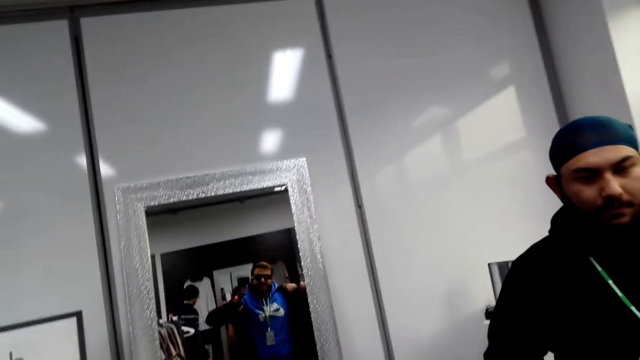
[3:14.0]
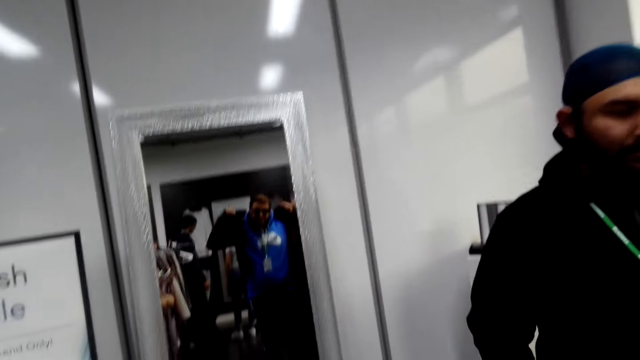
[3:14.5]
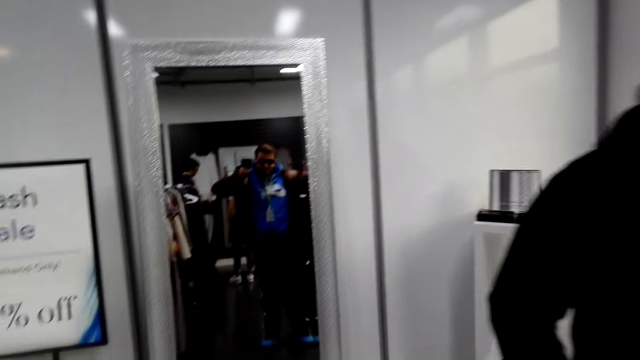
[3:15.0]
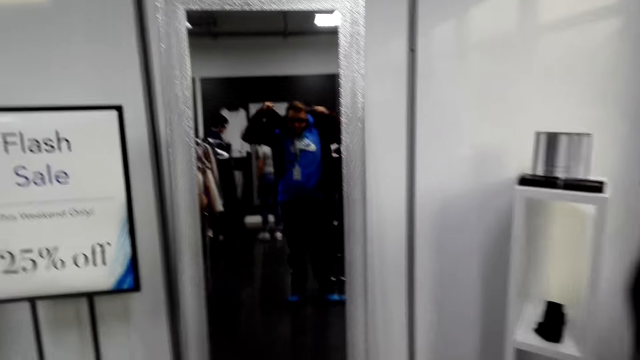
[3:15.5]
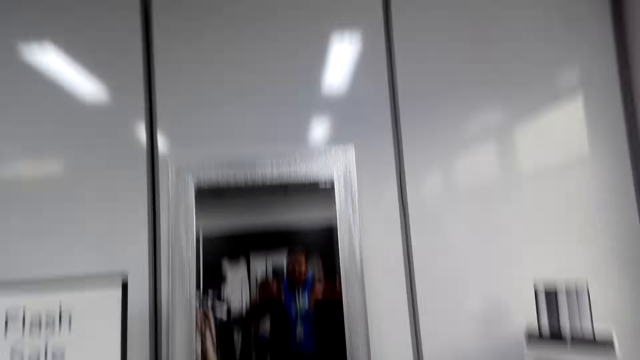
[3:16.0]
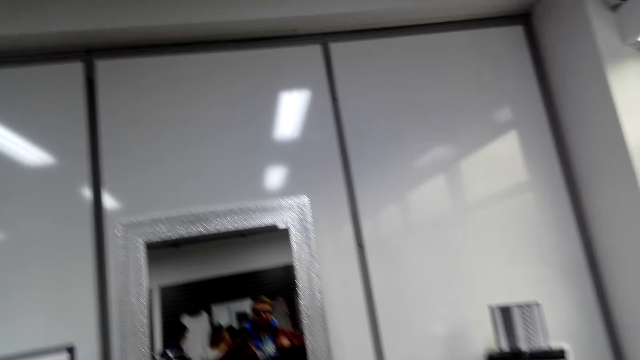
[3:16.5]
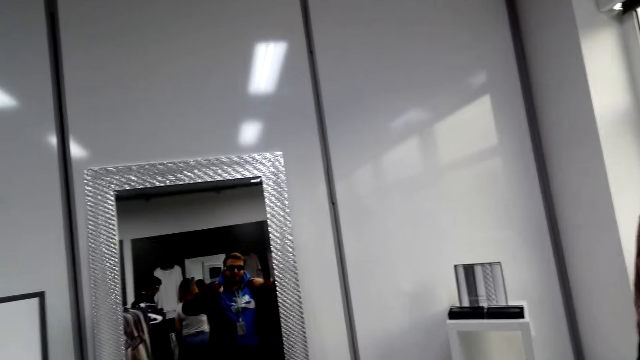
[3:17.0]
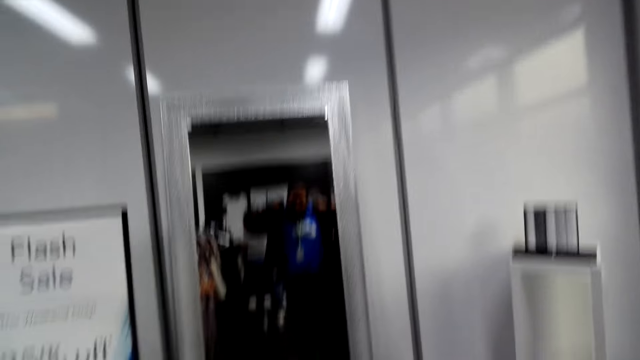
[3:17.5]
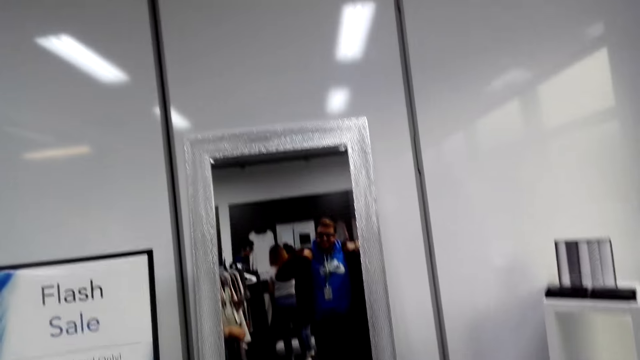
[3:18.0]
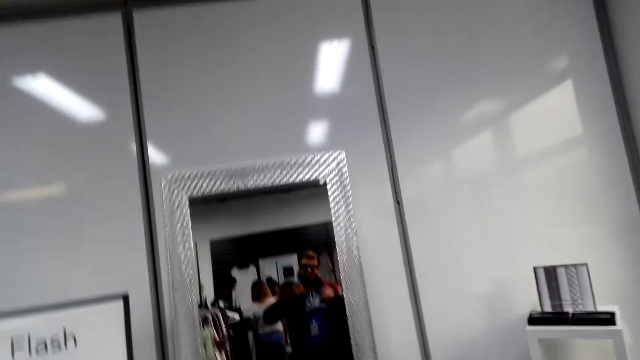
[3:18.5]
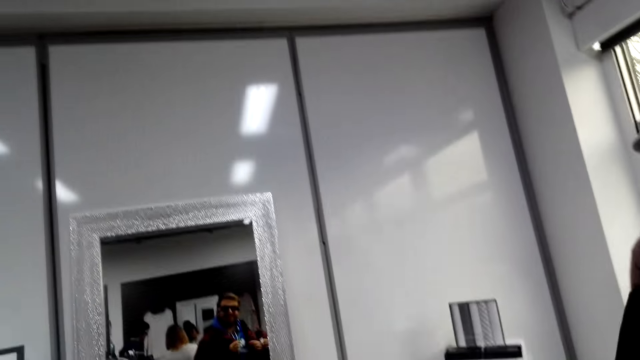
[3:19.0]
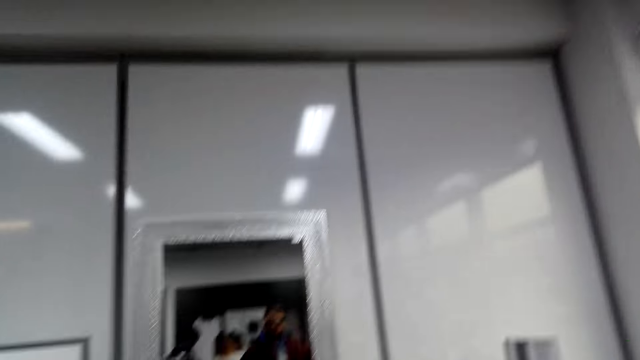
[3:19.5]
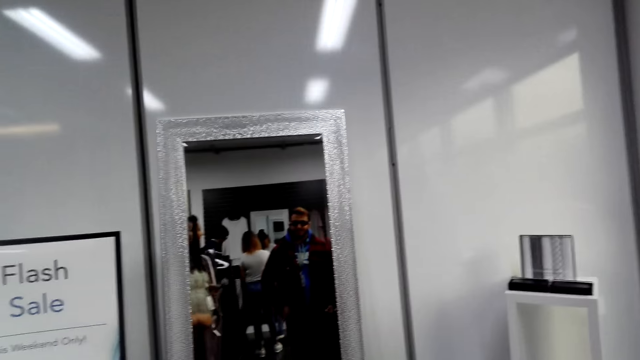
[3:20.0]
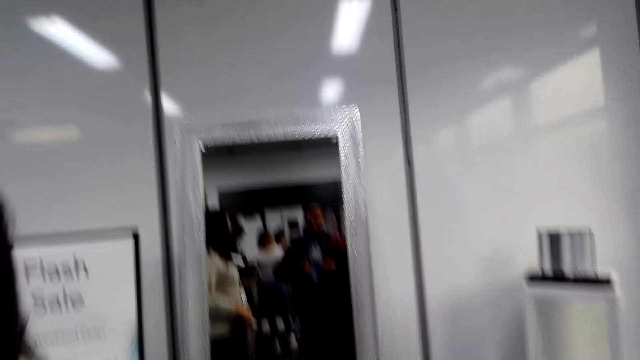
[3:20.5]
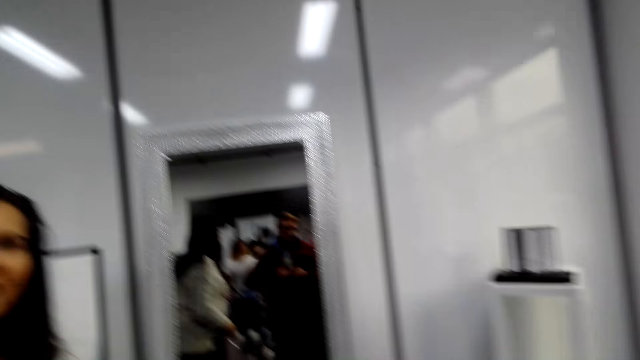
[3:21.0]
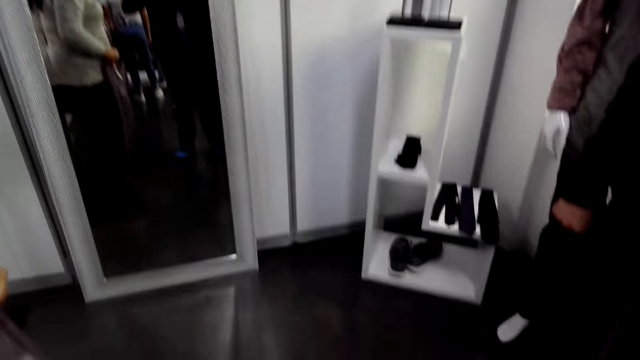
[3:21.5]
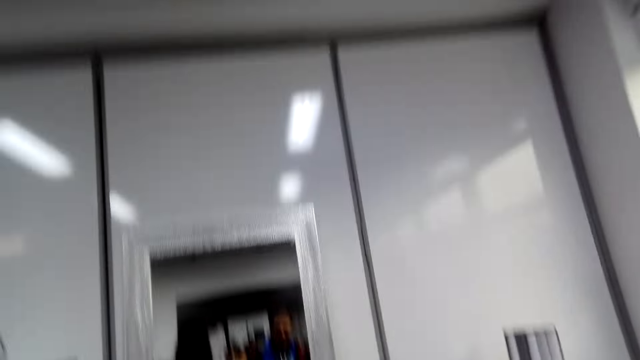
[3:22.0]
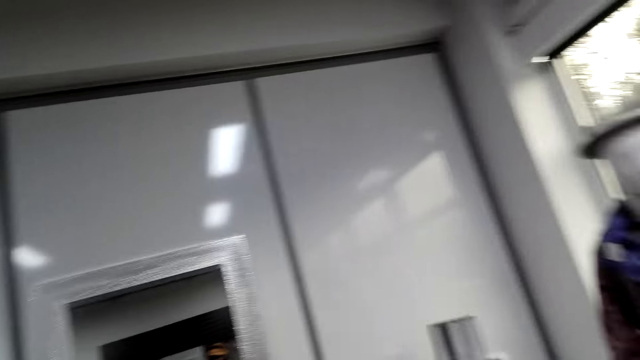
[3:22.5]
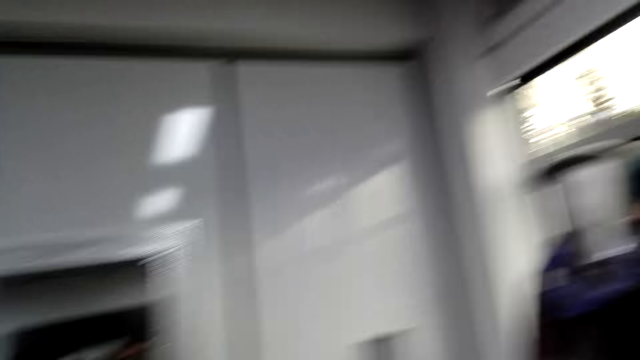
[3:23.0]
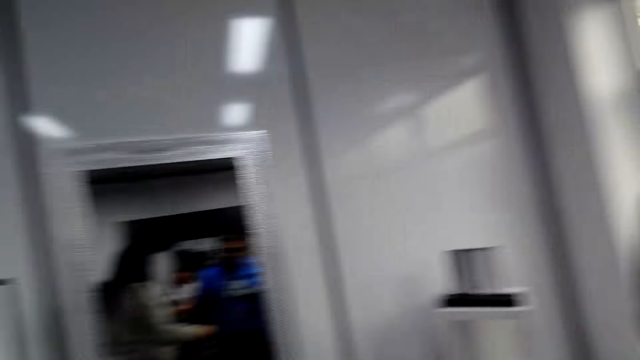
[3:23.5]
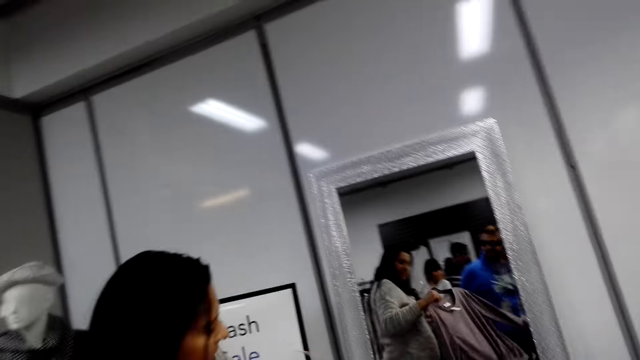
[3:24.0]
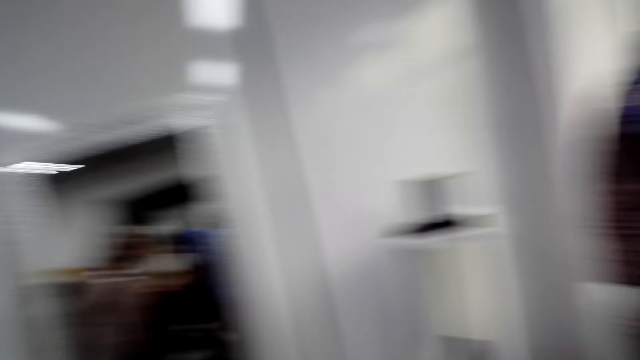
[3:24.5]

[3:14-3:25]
A person walks around. The camera wearer puts on a shirt. Another person fits the shirt. The camera wearer dialogues with a third person. A fourth person interacts. The camera wearer looks around.

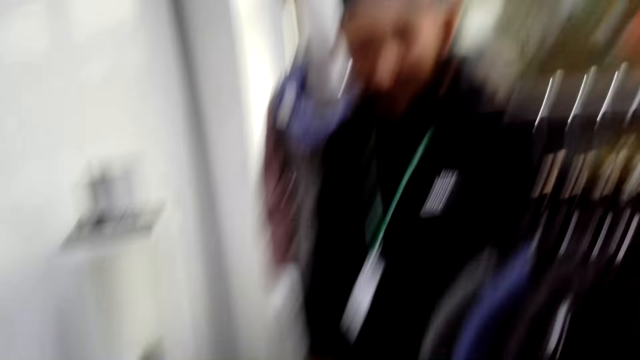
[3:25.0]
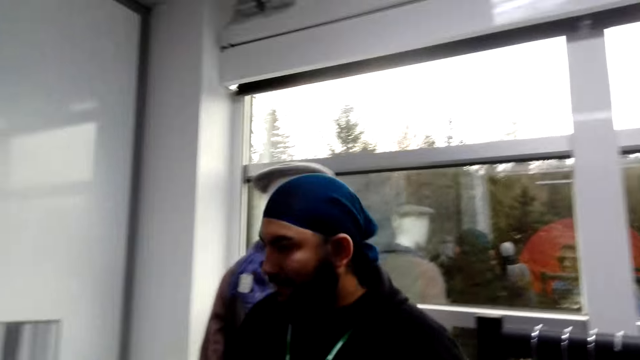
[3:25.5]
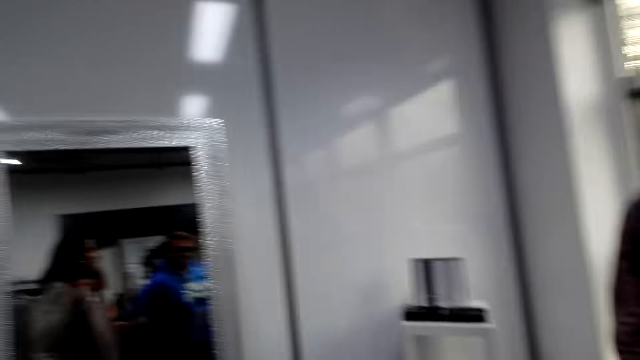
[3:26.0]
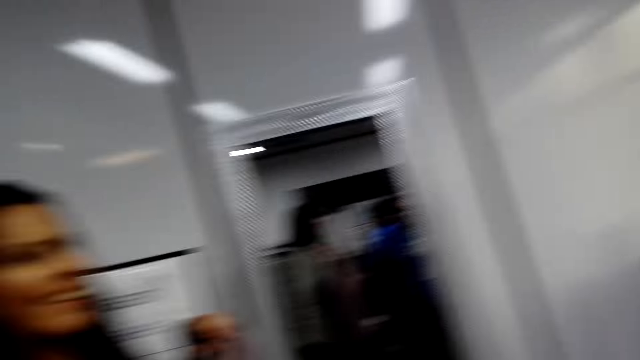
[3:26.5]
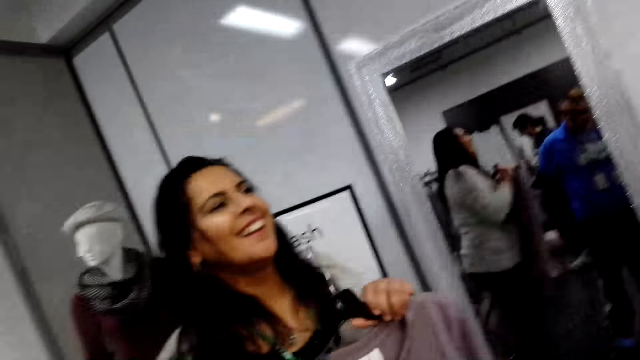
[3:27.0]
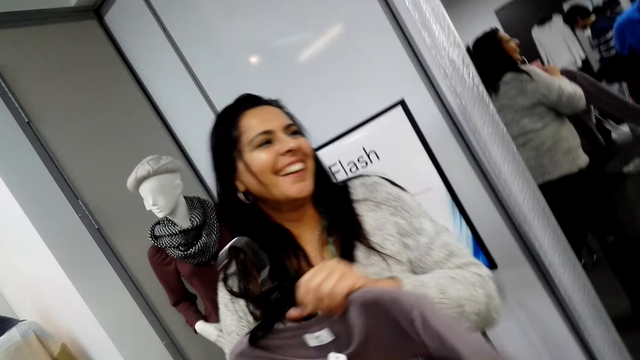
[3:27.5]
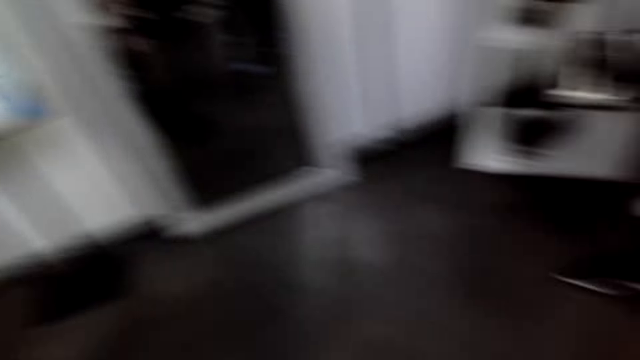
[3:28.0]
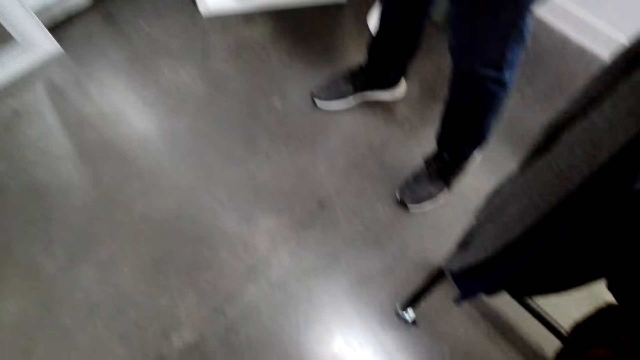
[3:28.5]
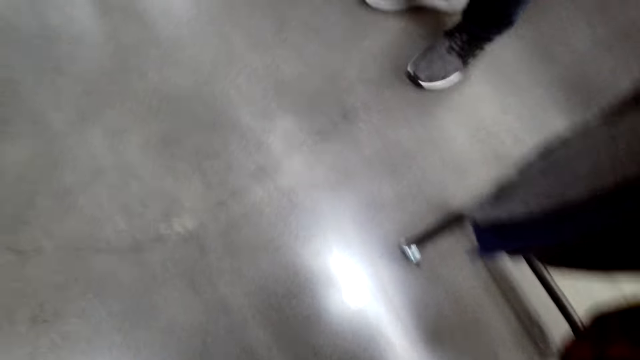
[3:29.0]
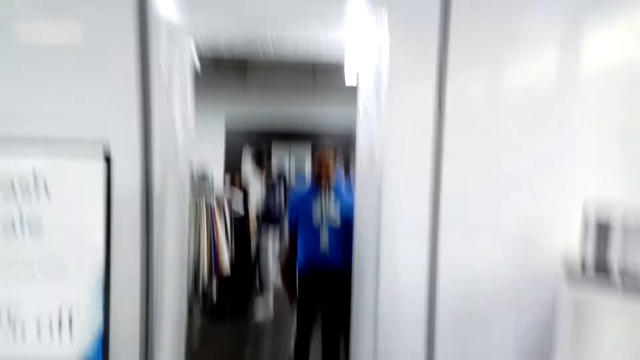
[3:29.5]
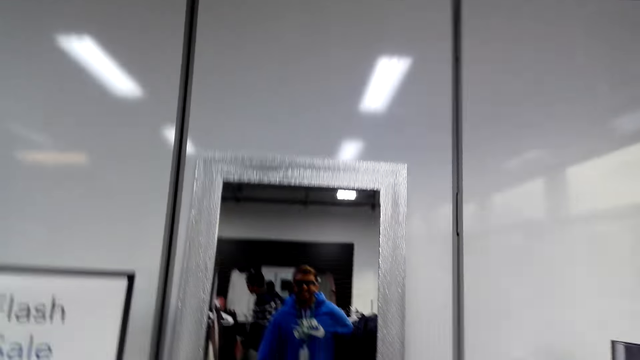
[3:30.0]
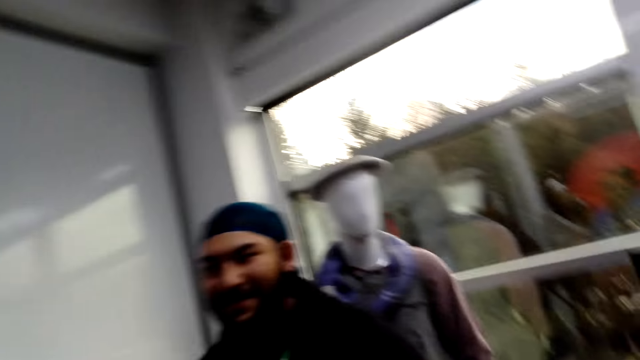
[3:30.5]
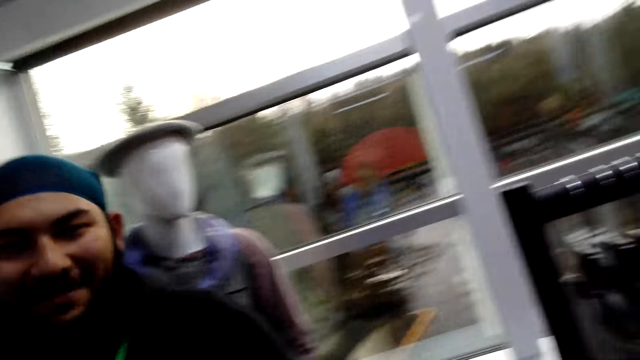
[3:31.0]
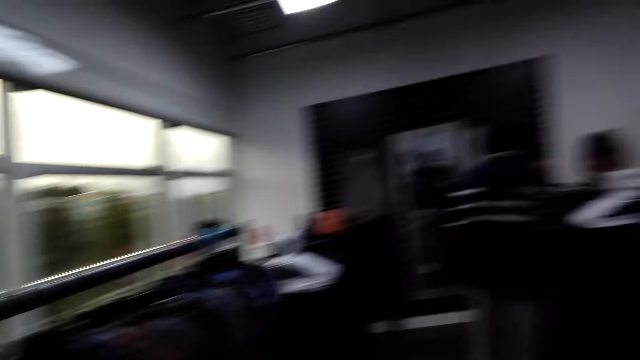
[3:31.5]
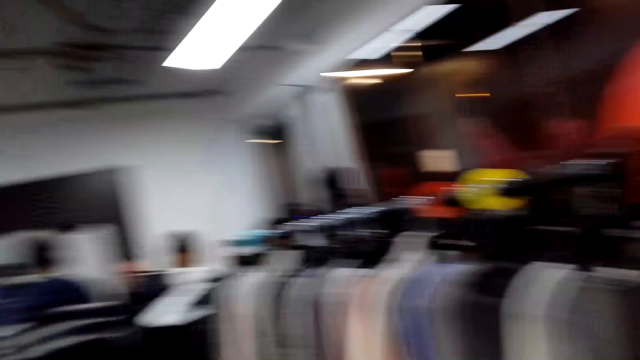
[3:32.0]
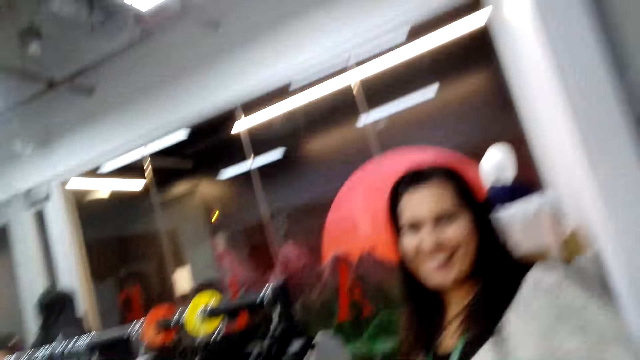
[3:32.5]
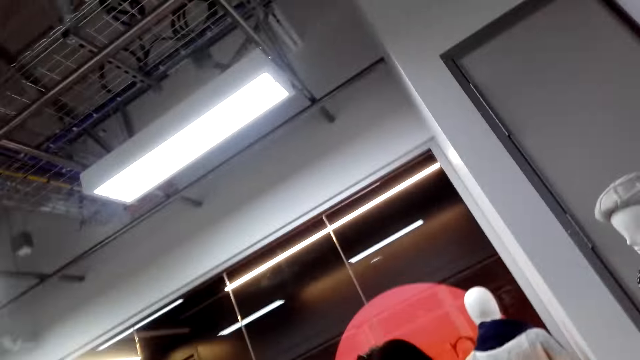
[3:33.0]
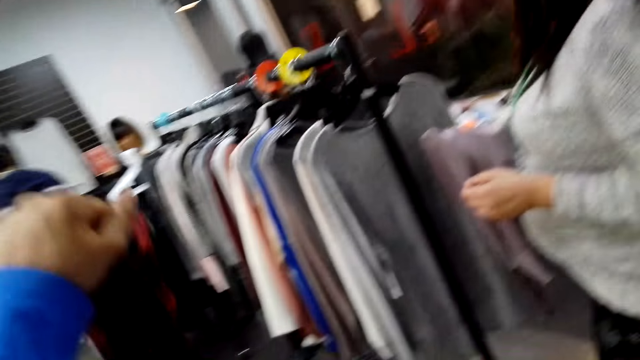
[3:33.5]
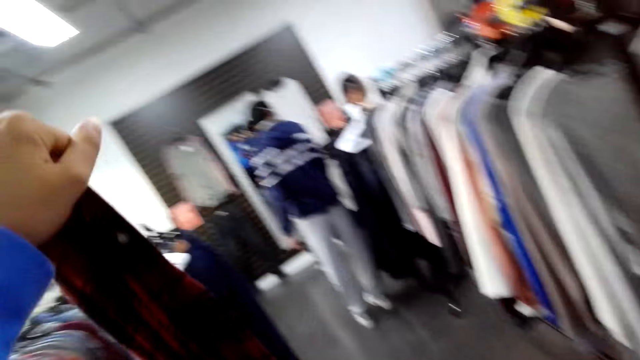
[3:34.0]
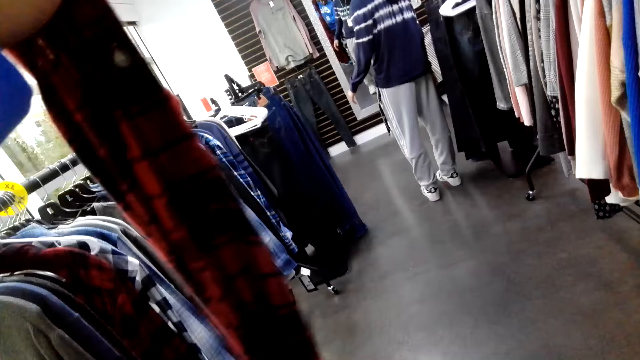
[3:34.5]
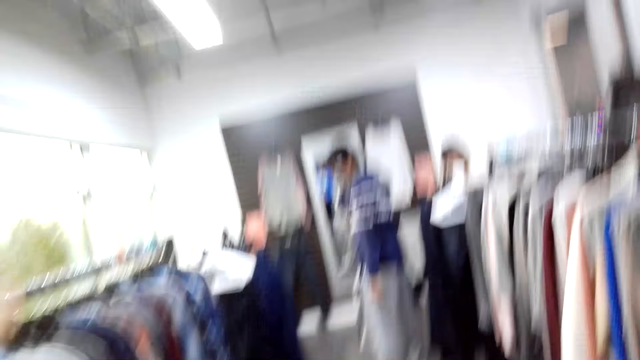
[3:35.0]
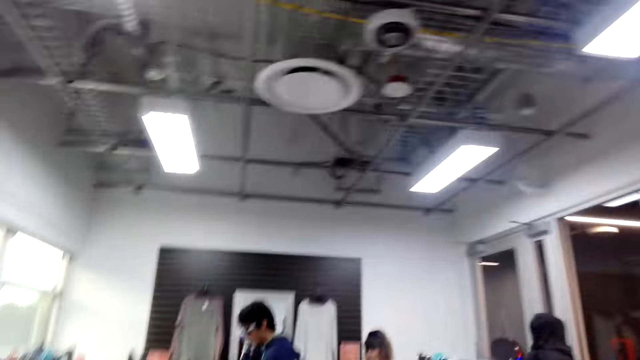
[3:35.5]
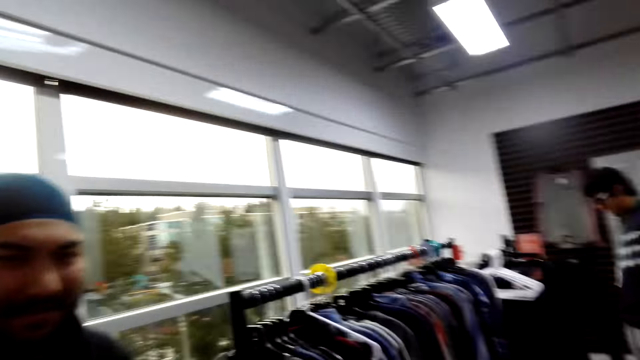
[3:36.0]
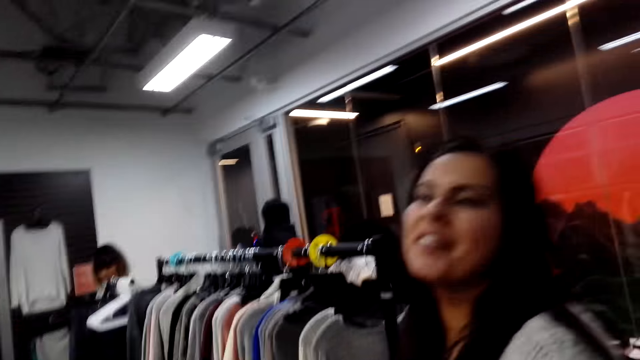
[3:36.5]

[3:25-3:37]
A person walks around. Another person interacts. The camera wearer looks around. A third person walks around. The camera wearer turns around and looks around. A fourth person dialogues with the camera wearer. A fifth person holds a shirt. The camera wearer holds a shirt. They look around.
